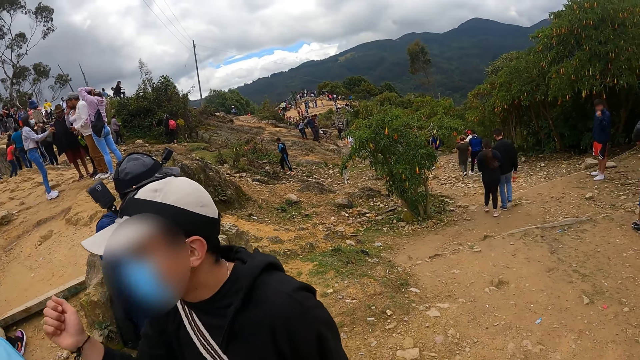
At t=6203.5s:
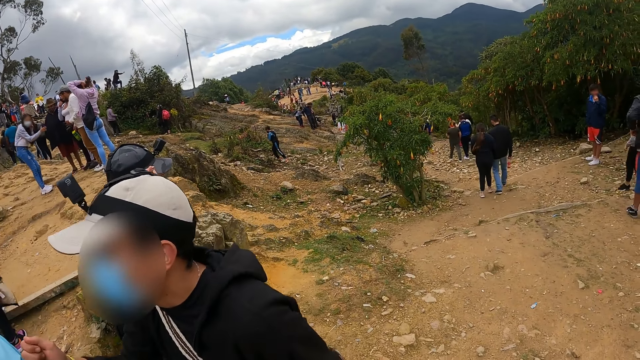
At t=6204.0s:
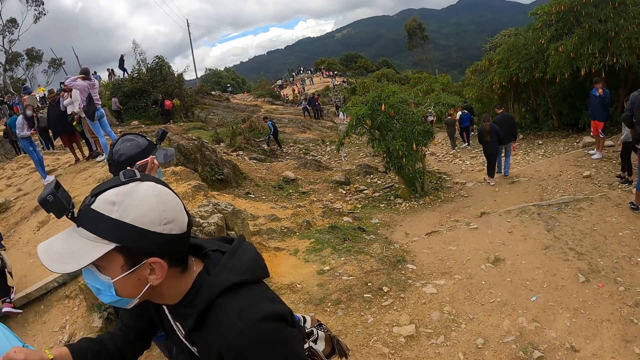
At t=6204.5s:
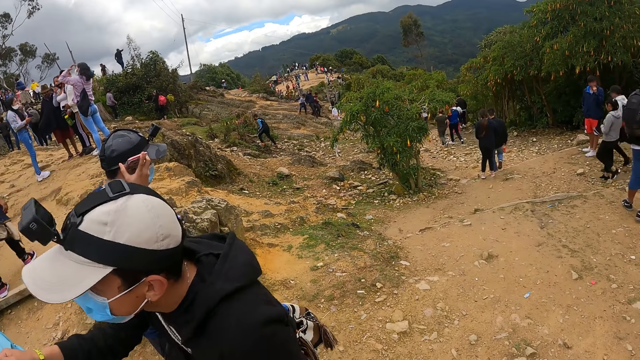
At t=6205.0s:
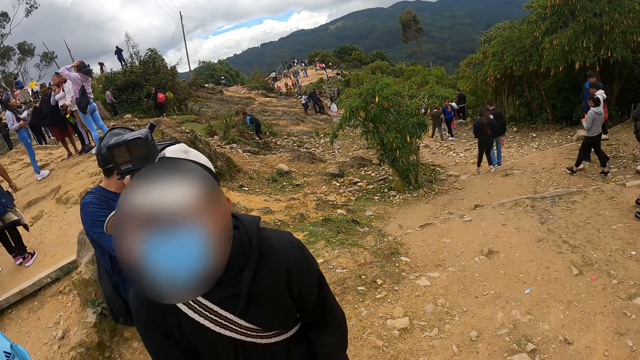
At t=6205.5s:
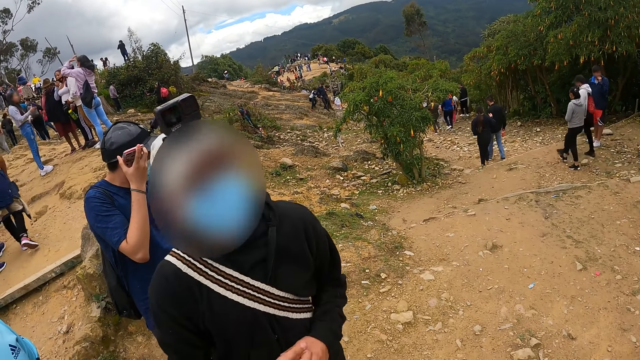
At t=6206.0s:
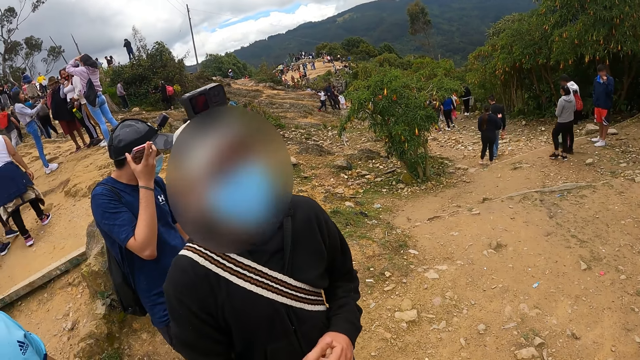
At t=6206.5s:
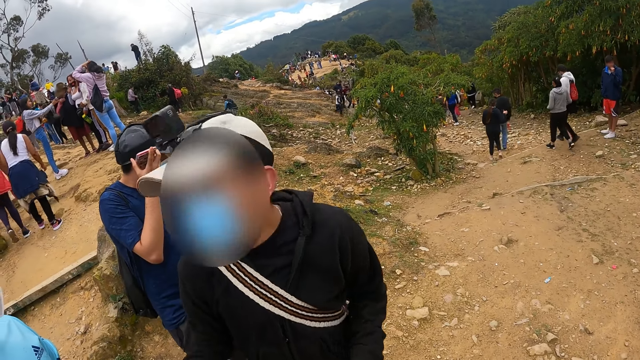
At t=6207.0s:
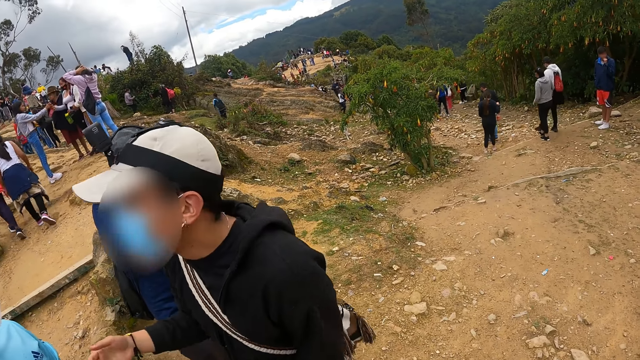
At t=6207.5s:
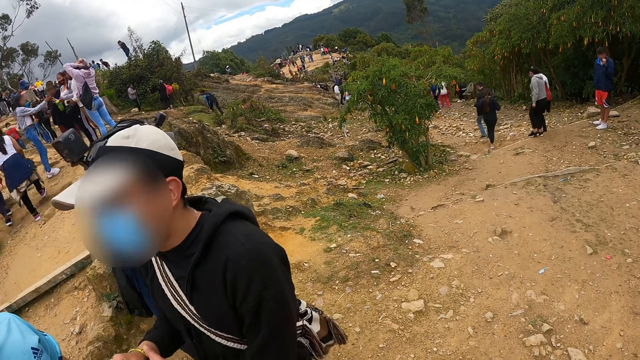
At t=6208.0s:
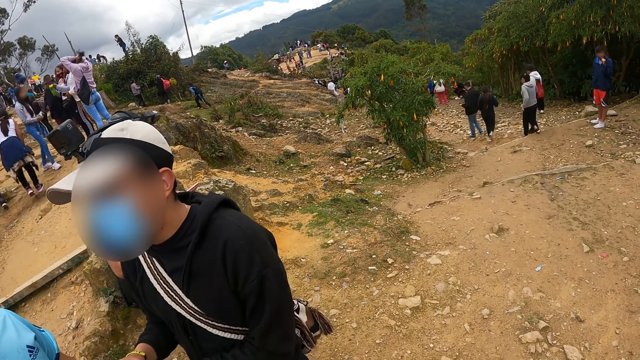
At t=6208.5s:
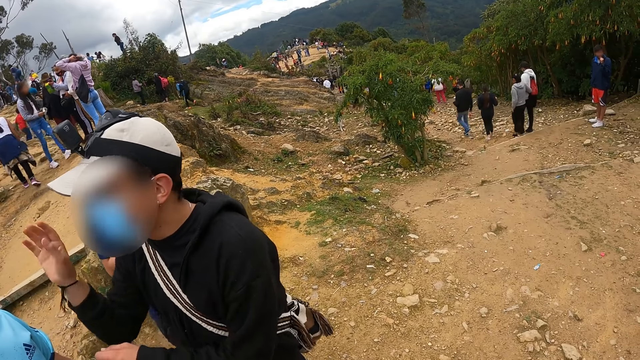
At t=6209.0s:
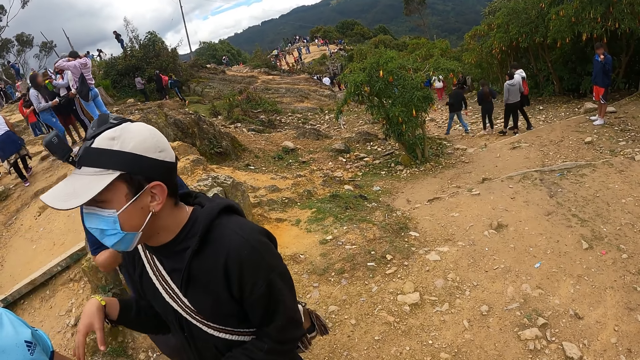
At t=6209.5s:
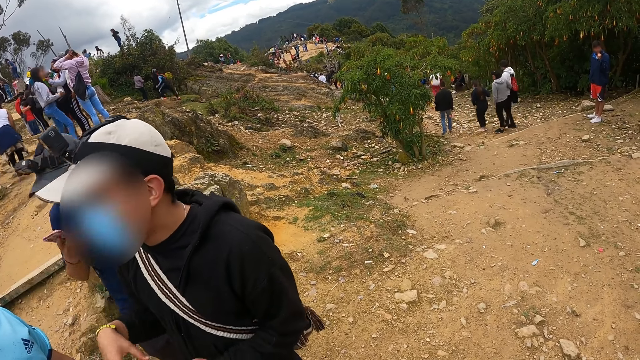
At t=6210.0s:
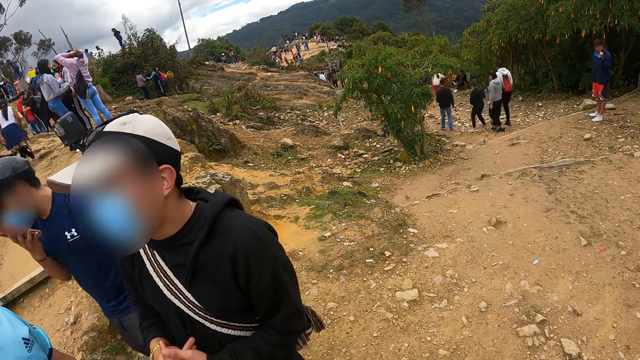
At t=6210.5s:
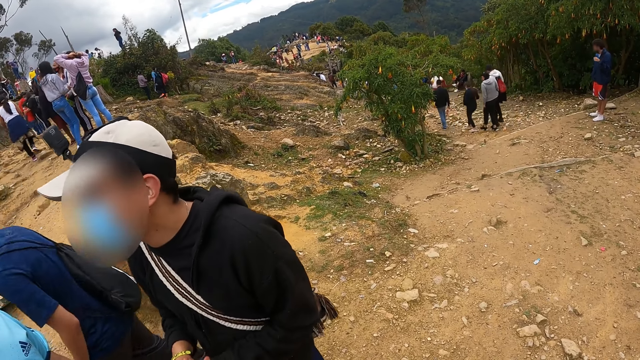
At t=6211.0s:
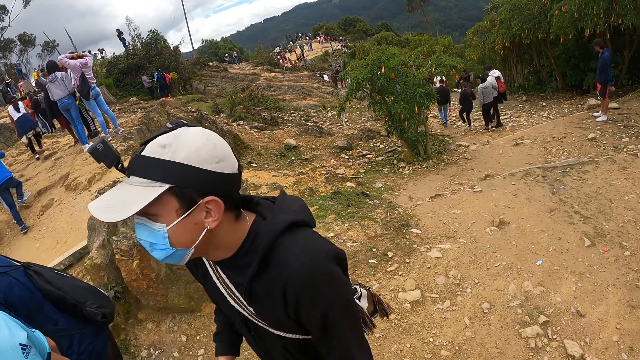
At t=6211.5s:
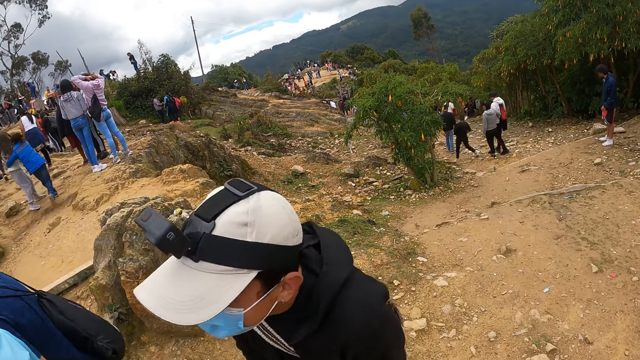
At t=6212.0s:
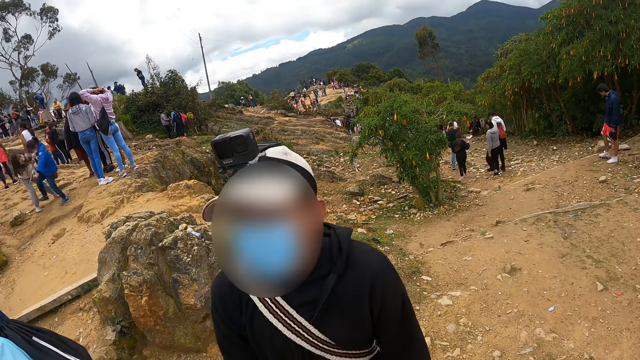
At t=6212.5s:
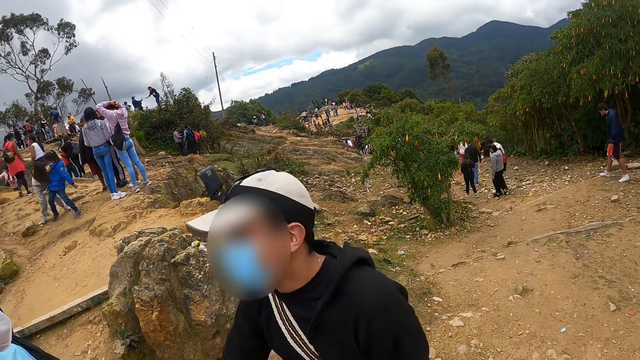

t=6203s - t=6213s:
A man looks at the camera wearer. The man gestures with his hand.

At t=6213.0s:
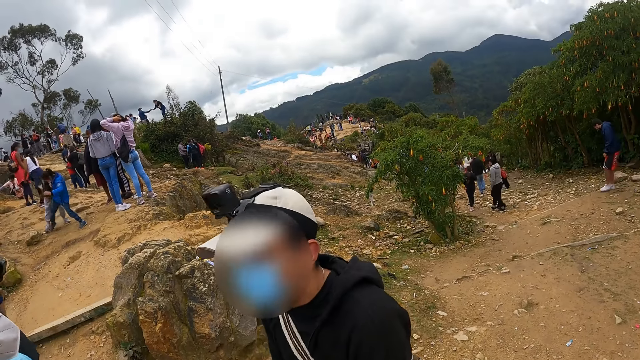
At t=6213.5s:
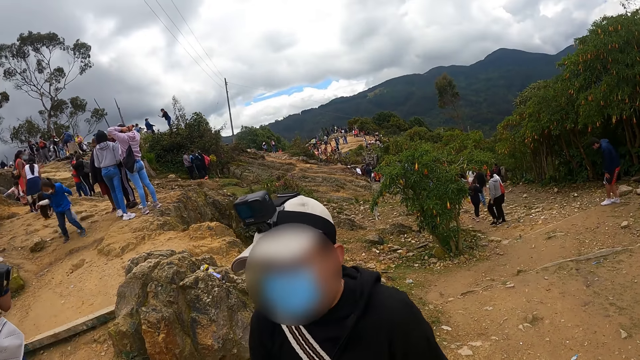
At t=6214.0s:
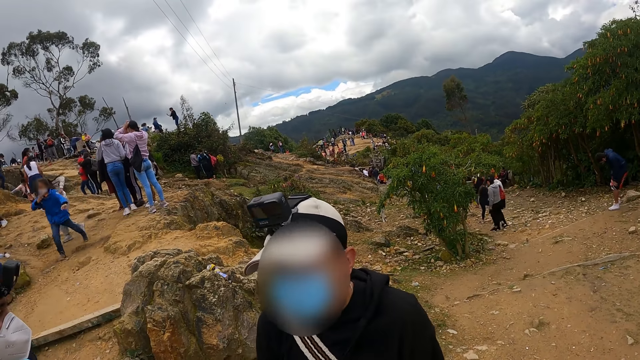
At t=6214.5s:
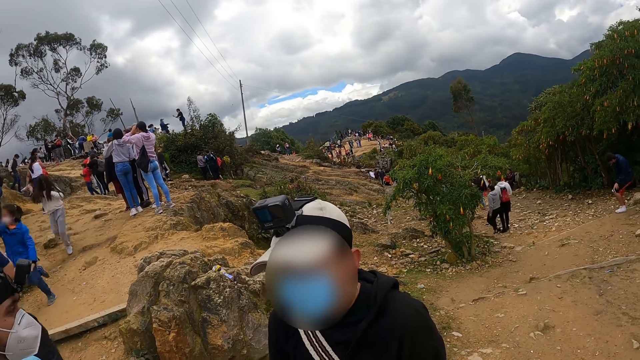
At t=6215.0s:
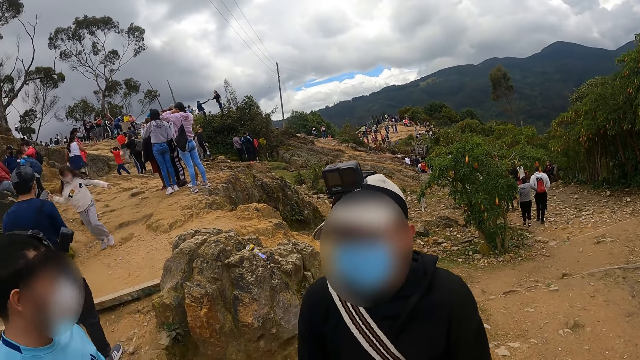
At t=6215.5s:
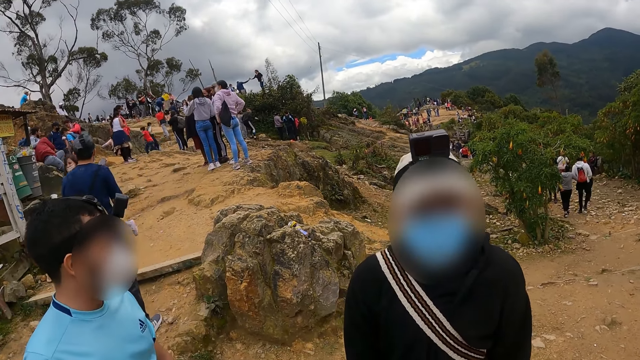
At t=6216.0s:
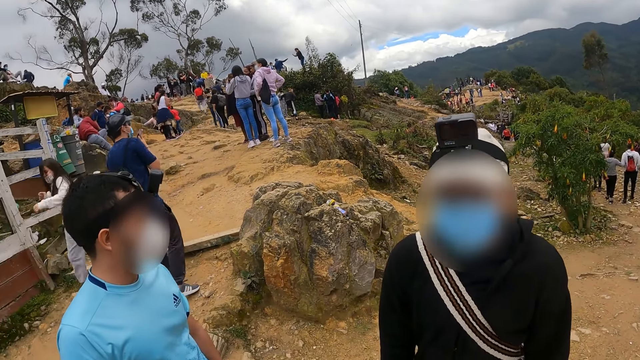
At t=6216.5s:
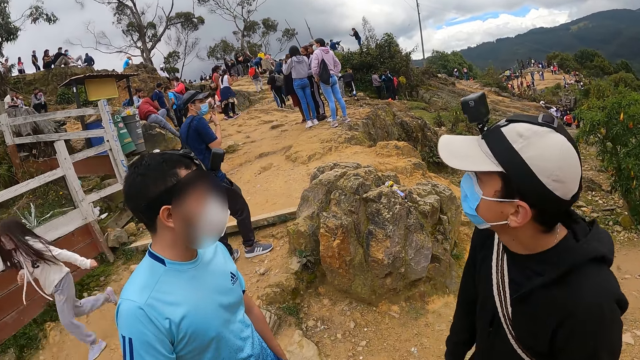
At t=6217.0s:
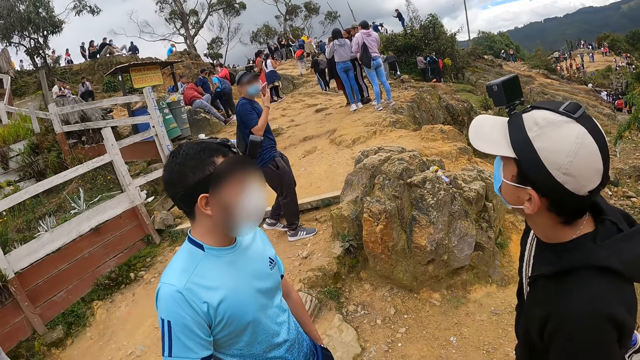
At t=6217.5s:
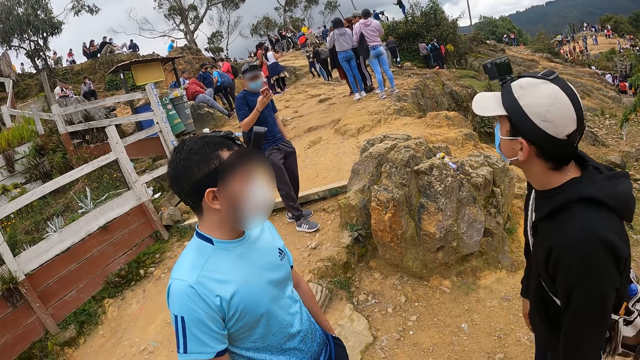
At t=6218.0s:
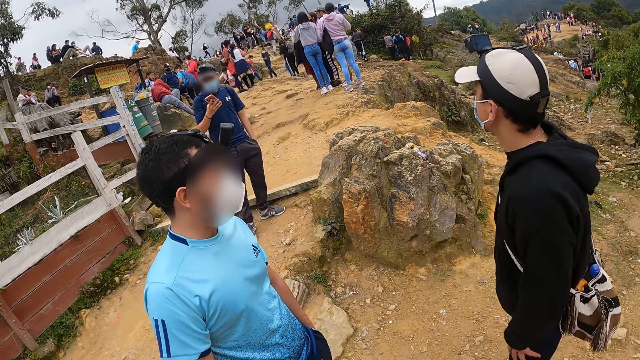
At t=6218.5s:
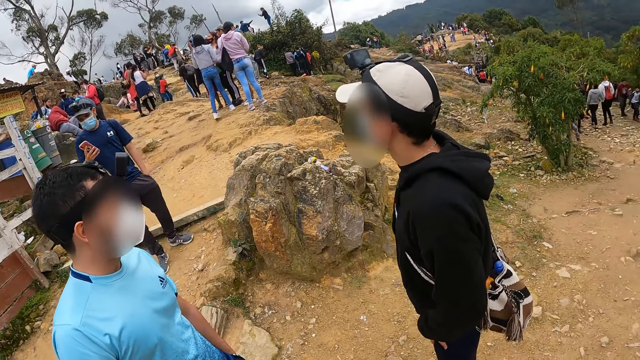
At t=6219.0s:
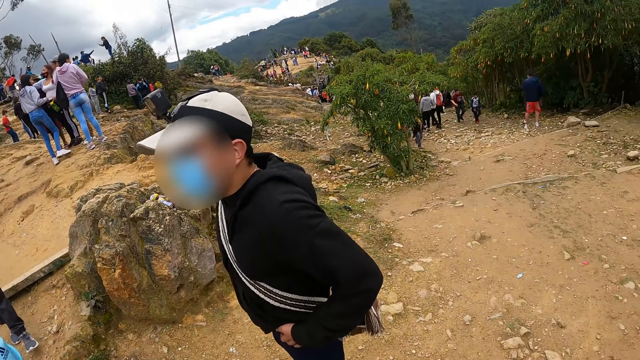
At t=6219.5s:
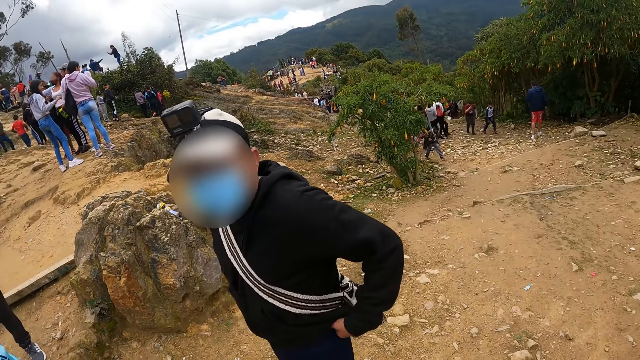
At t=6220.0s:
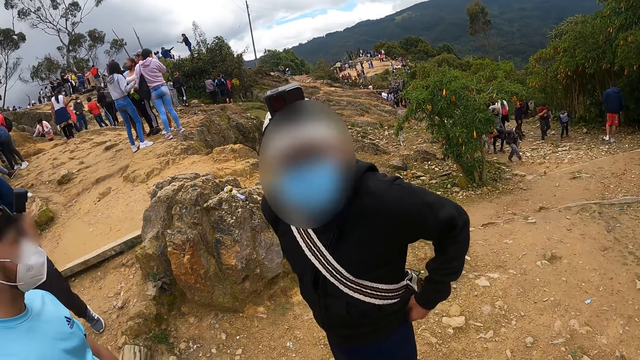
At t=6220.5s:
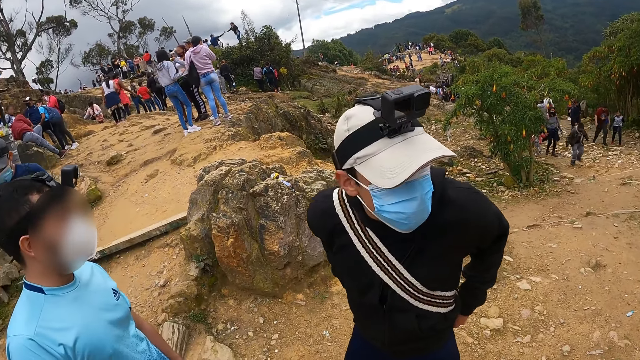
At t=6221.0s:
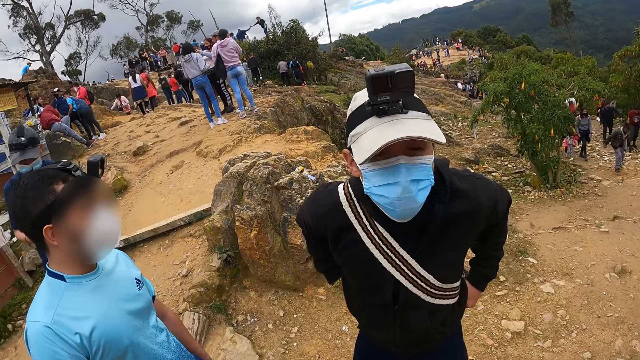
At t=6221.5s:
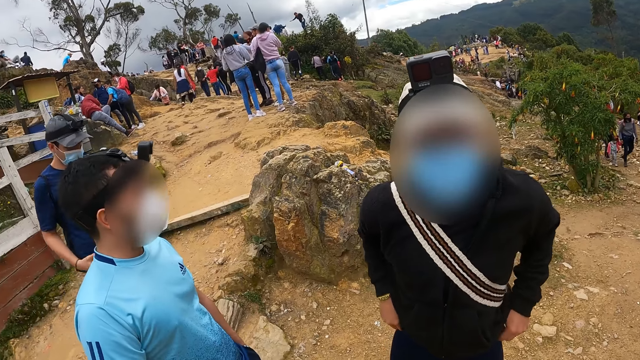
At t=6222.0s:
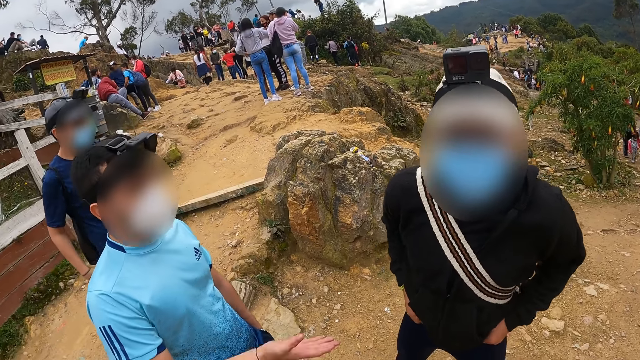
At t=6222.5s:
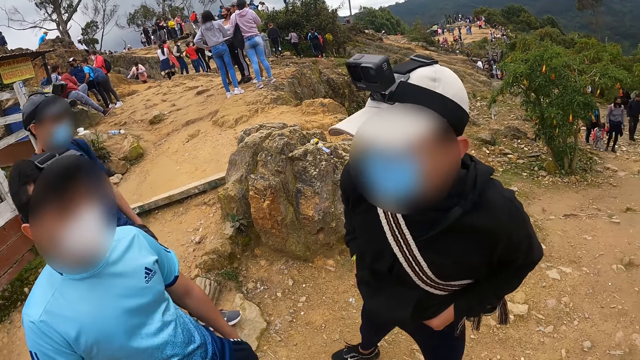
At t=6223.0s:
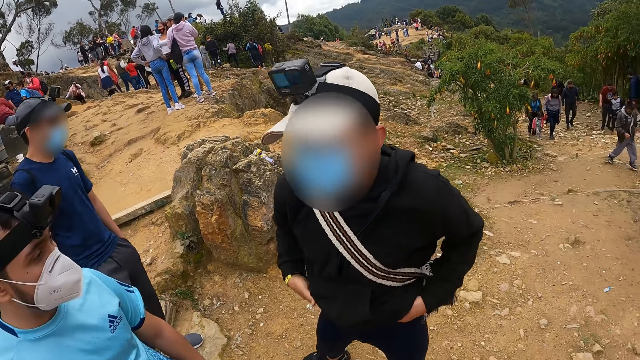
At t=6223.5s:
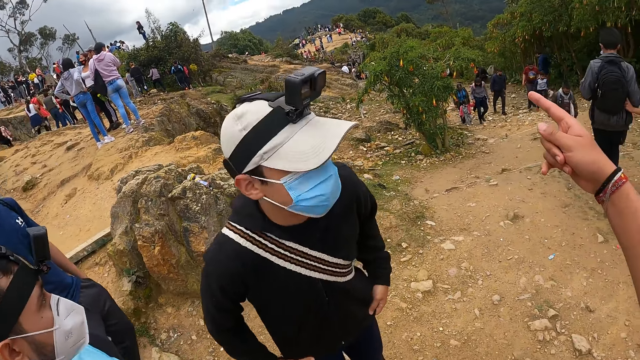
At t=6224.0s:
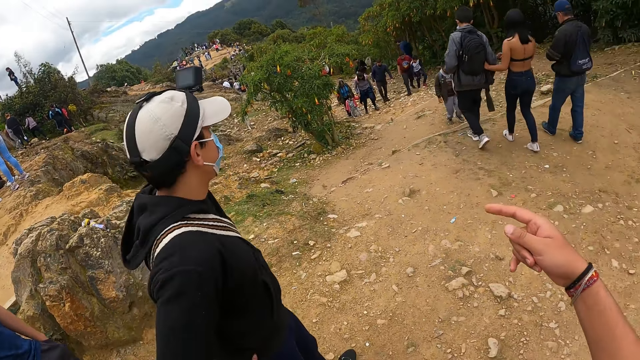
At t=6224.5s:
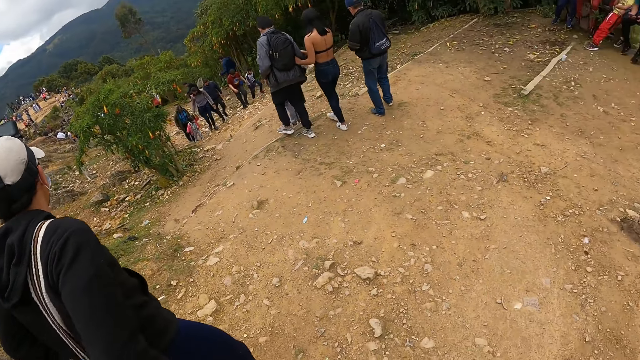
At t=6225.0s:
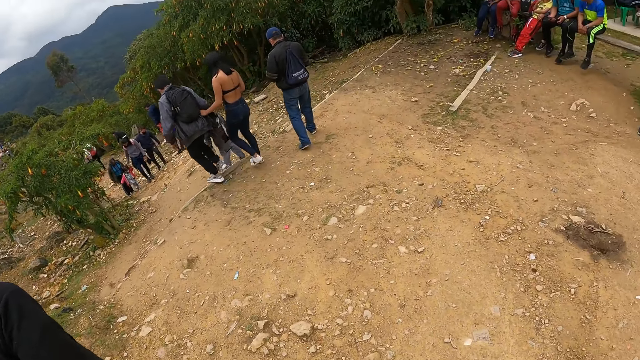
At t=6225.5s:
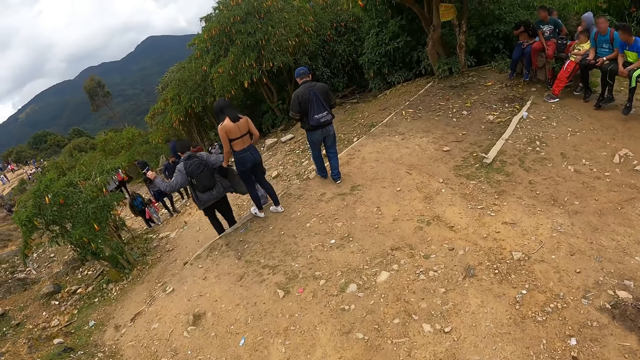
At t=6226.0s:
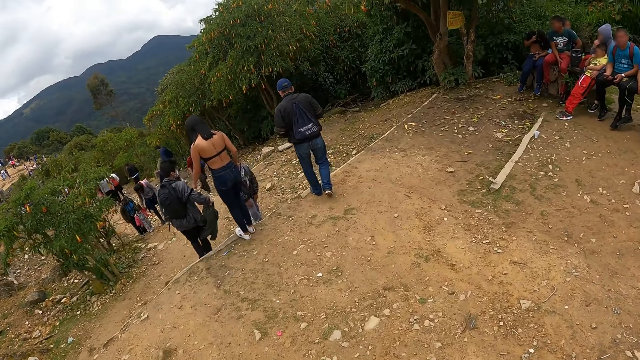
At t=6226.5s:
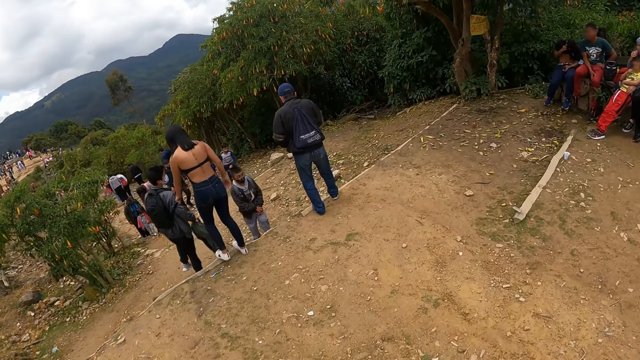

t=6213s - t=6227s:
A man looks at the camera wearer. Another man gestures with his hand. The camera wearer gestures with his hand. He looks around the compound. He walks down the hill.
